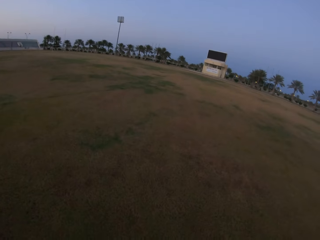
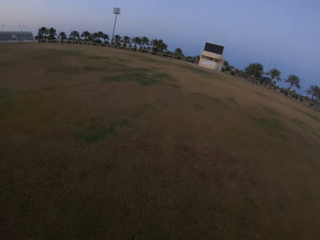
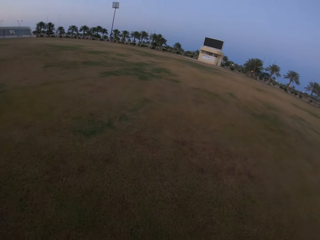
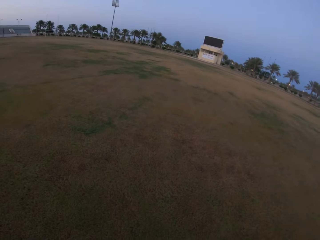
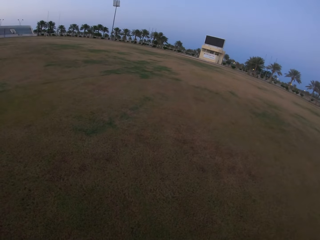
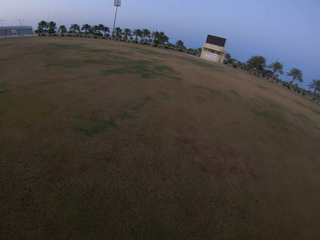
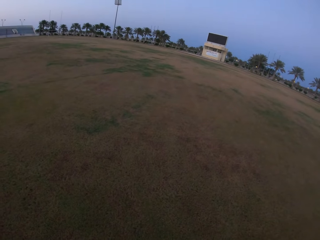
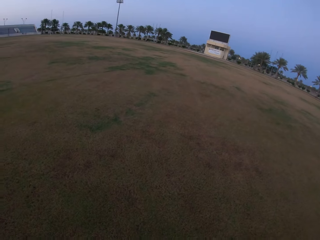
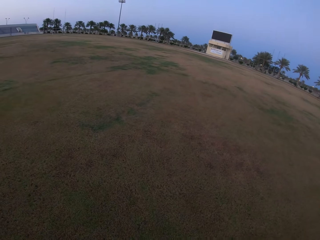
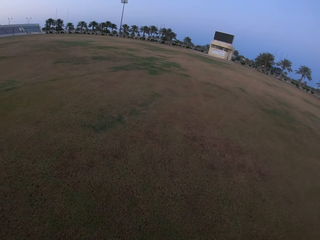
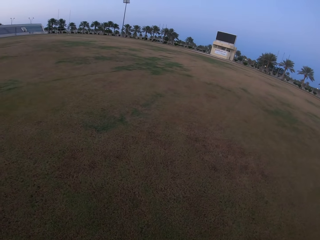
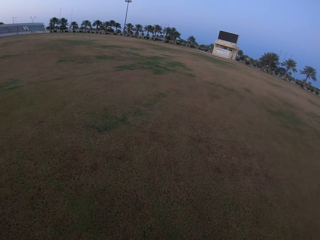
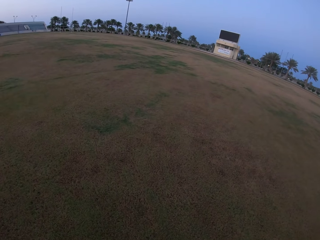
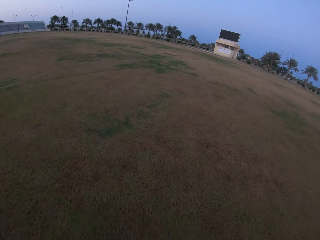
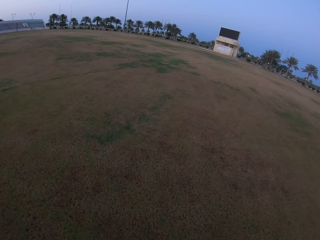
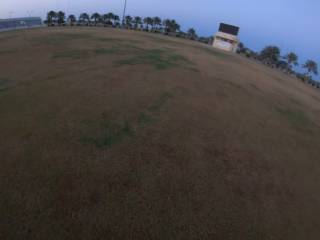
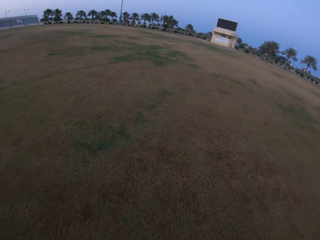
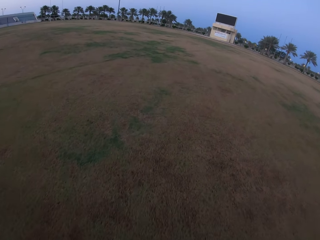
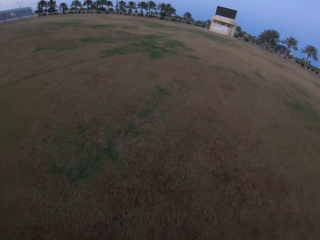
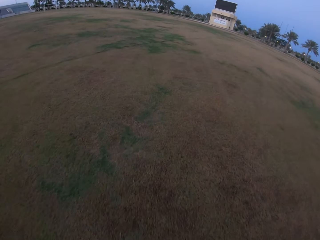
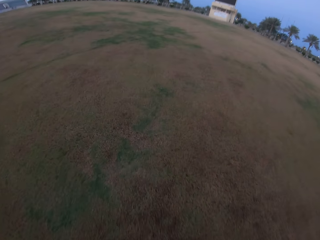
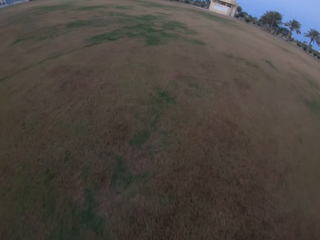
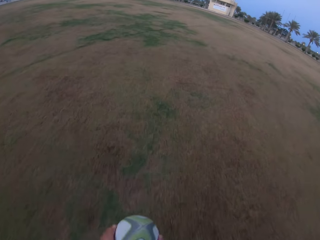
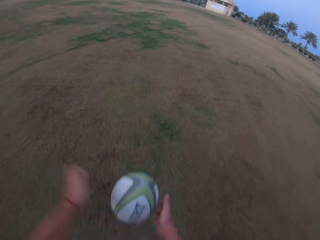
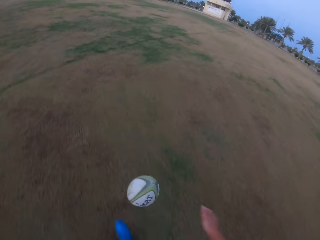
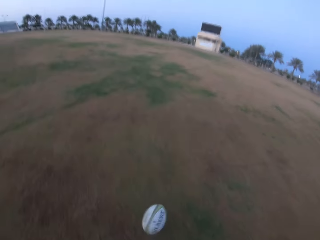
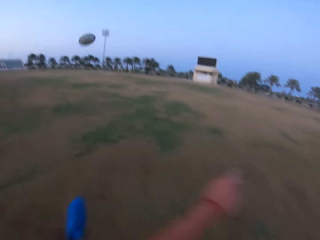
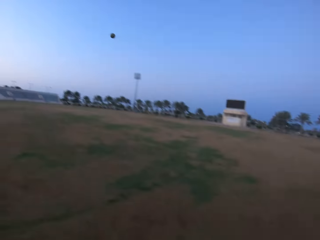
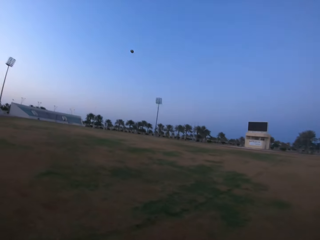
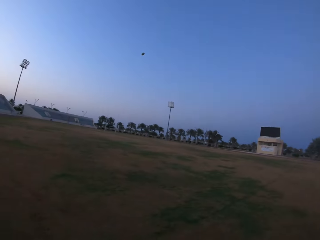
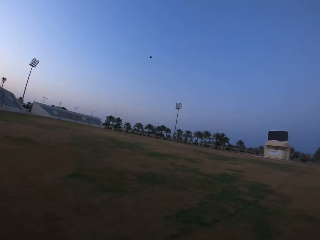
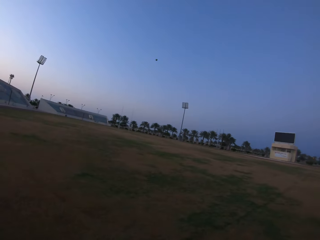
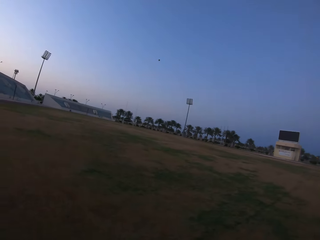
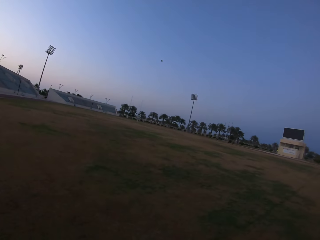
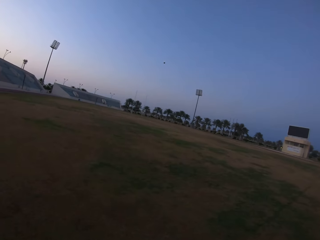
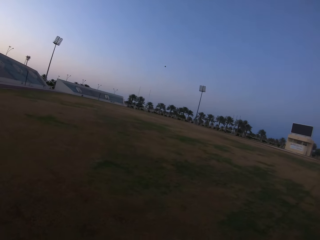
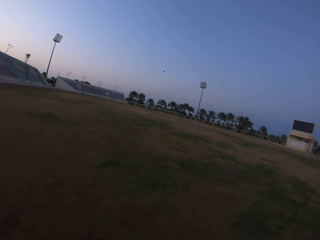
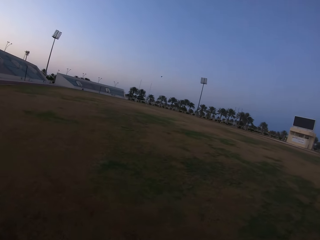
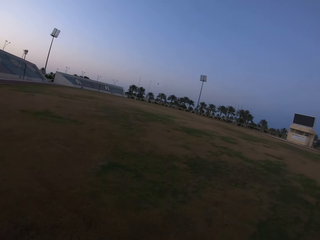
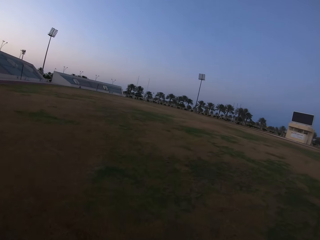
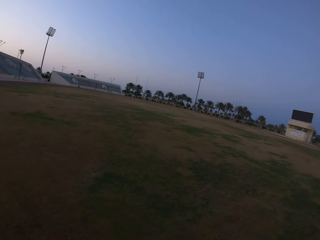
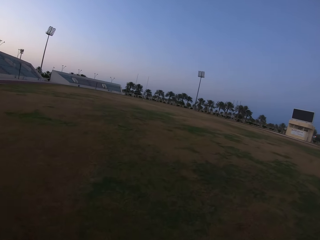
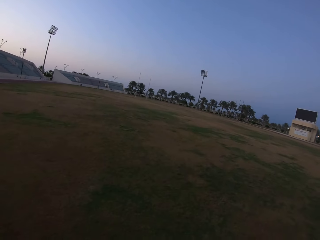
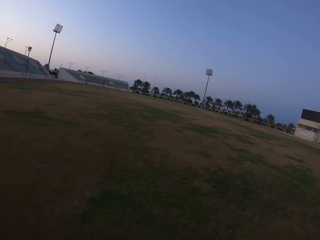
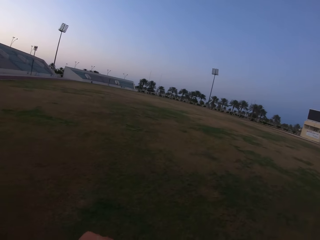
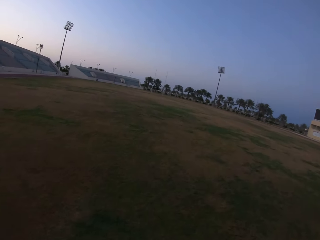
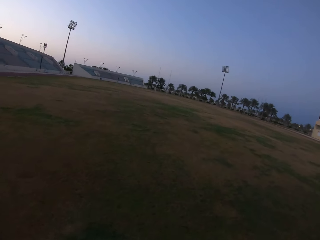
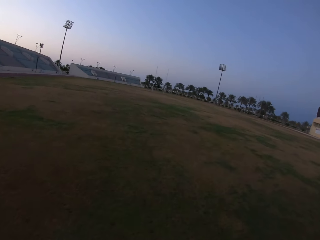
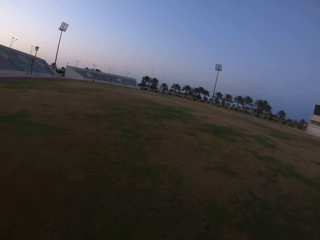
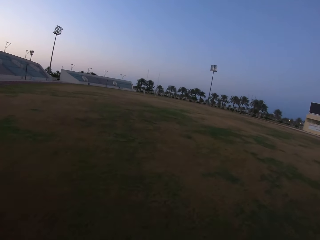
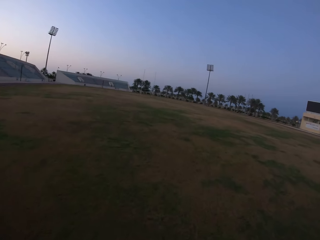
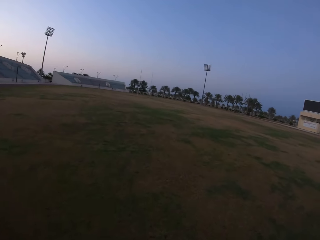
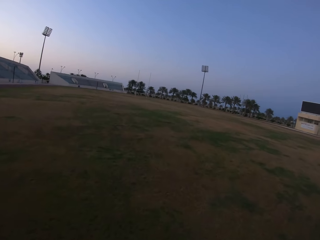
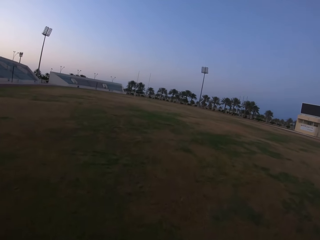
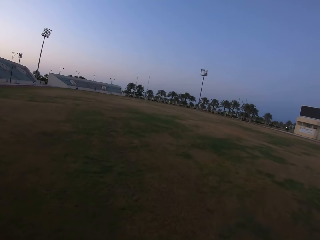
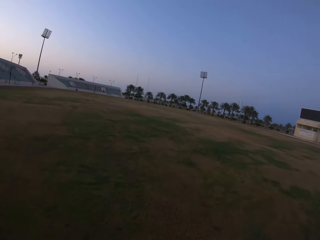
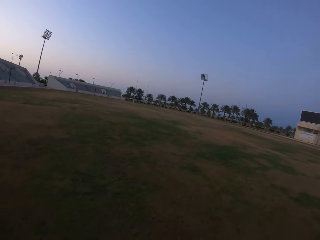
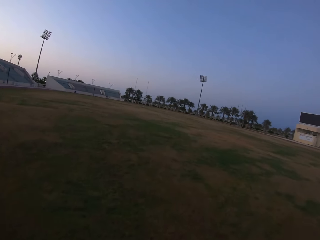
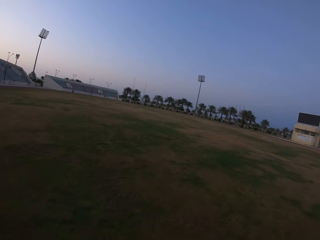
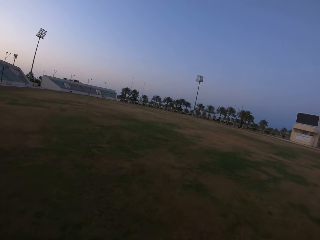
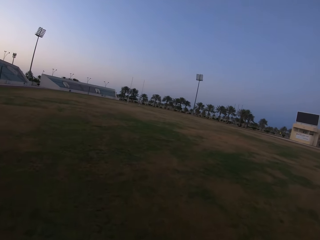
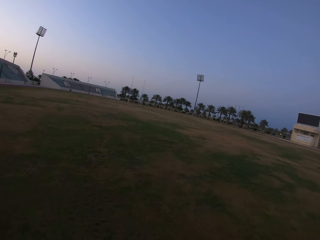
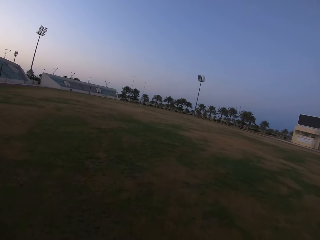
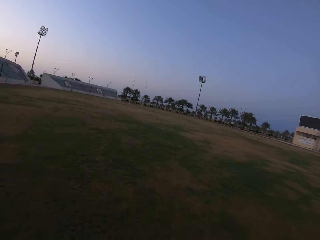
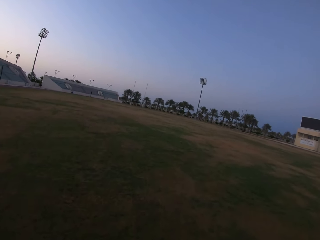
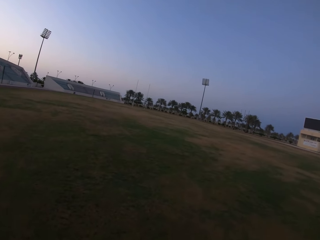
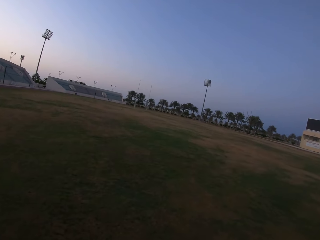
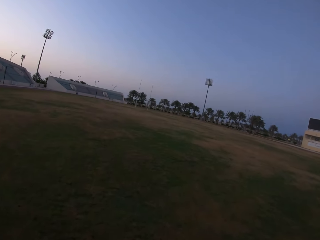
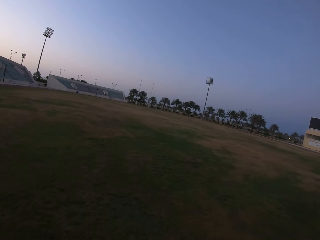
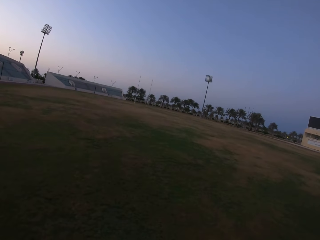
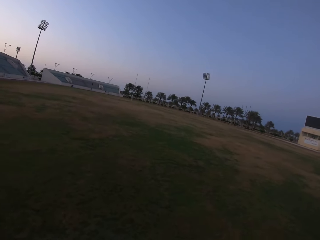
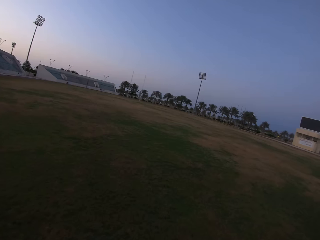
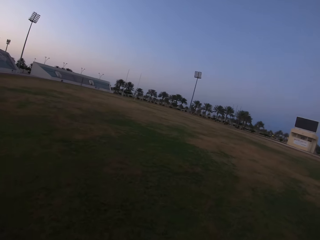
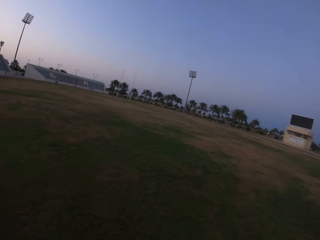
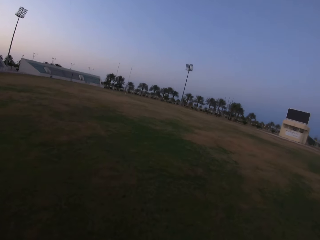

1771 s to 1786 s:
The camera wearer prepares to kick the ball. They hold the ball. They release the ball. They kick the ball. They jog towards the ball. They walk in the field.

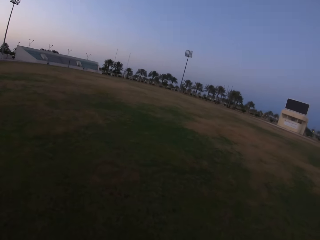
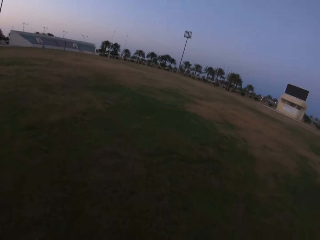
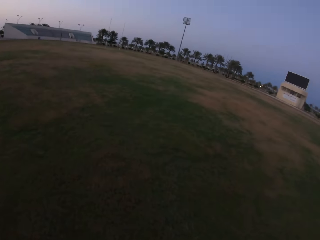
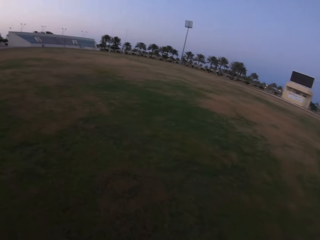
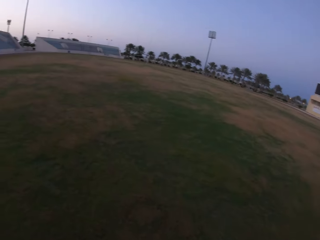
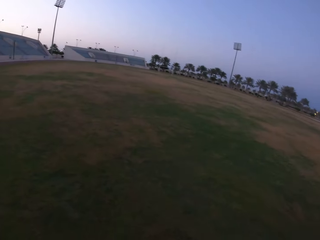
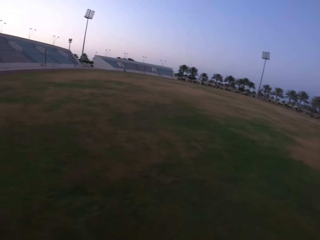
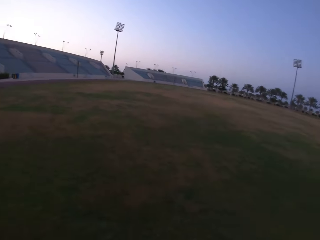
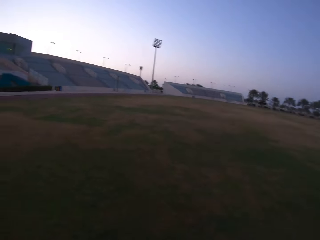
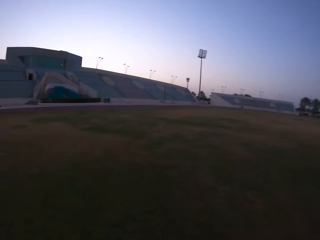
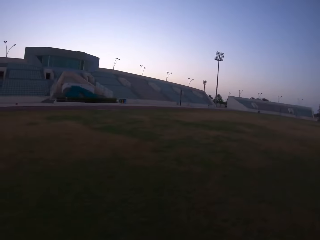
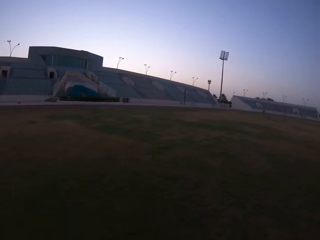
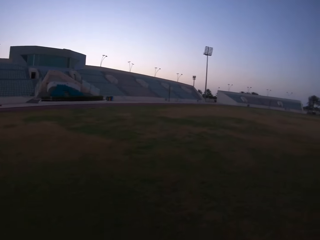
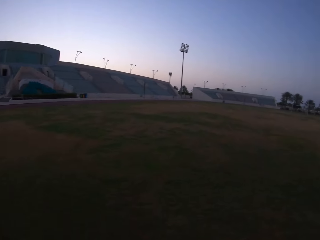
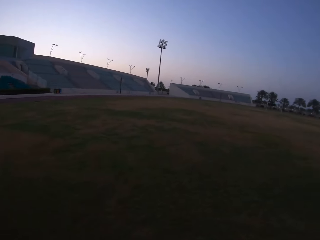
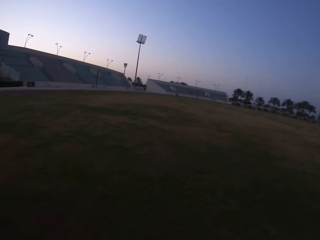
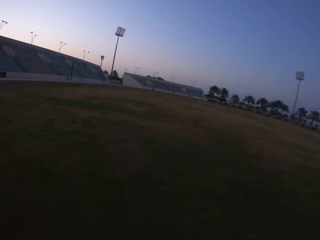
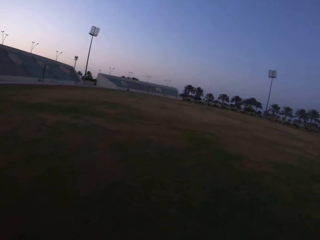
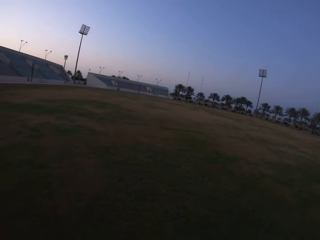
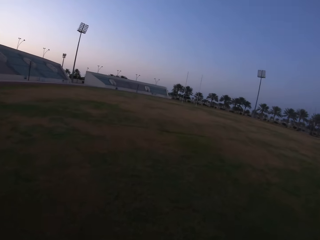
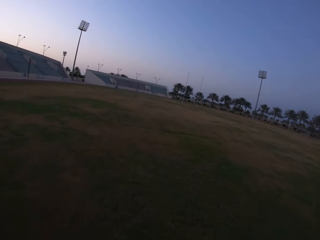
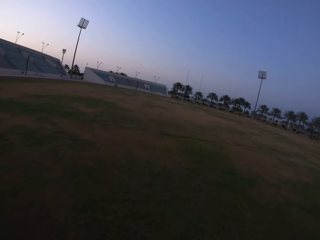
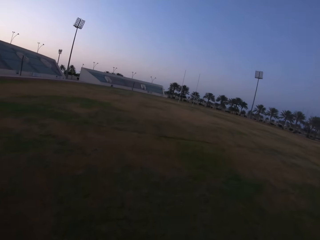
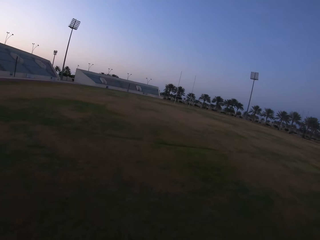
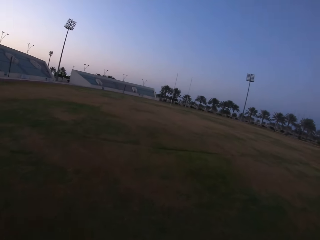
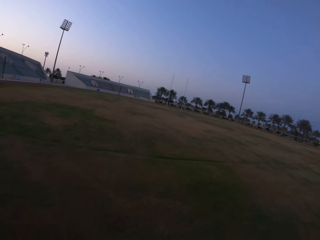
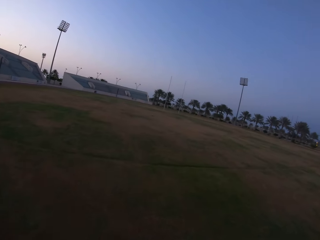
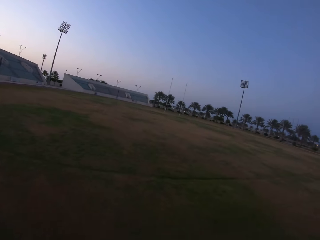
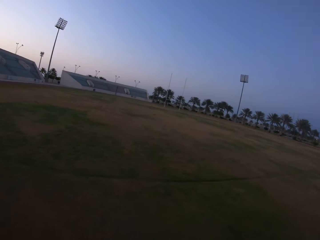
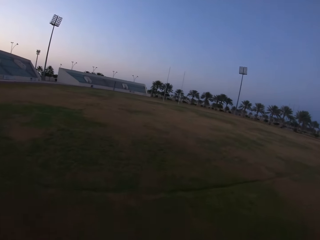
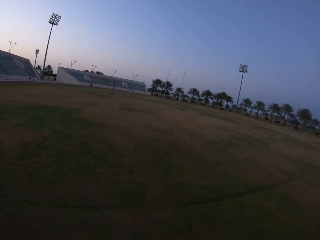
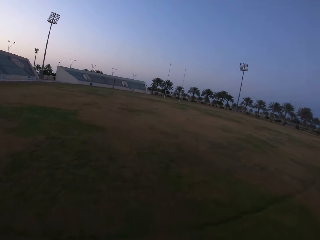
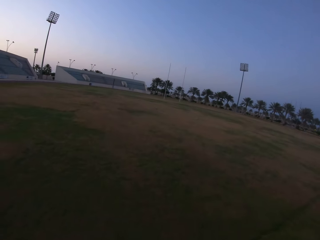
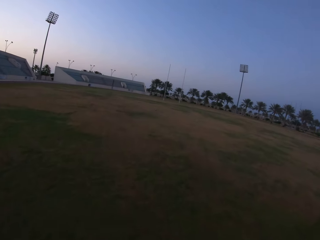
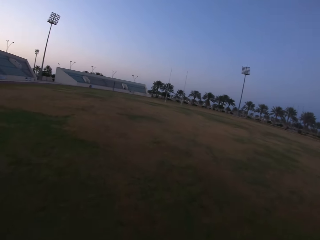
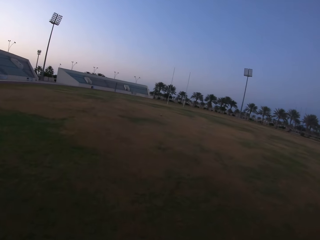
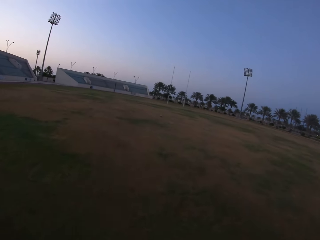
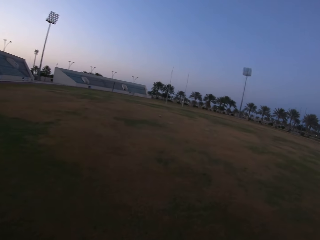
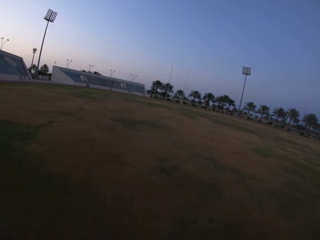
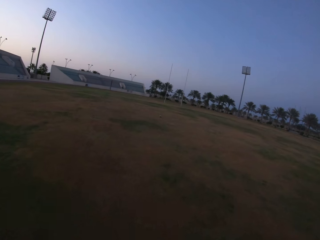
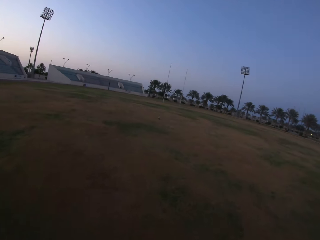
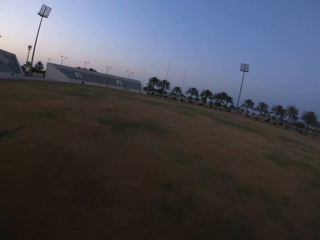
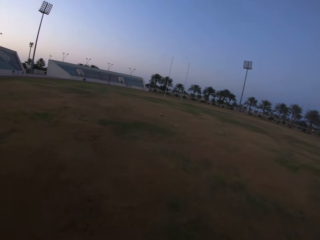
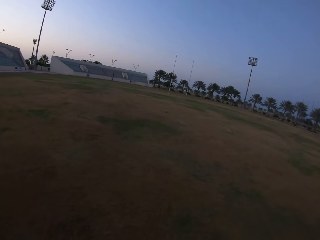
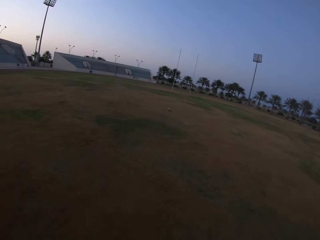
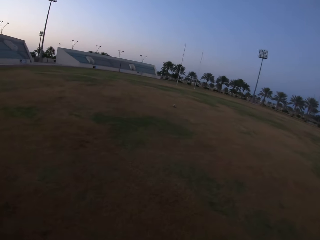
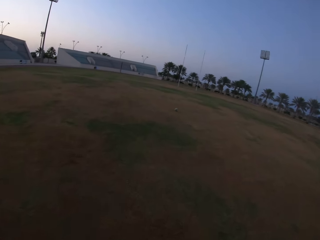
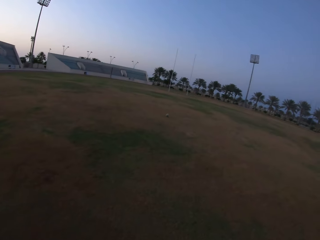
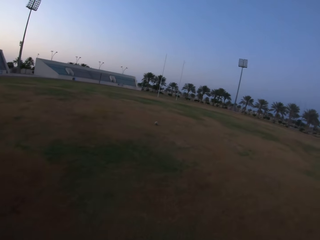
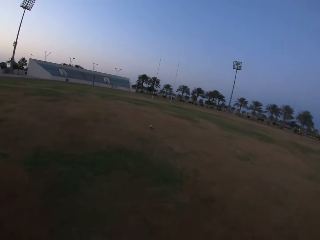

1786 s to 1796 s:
The camera wearer looks on the left side. They jog towards the ball.
